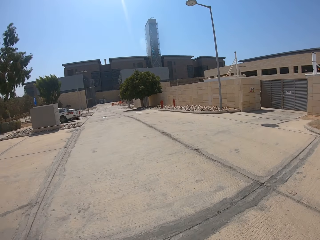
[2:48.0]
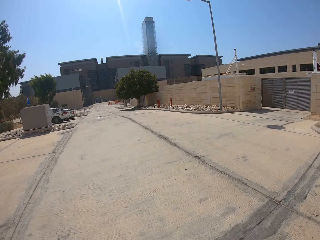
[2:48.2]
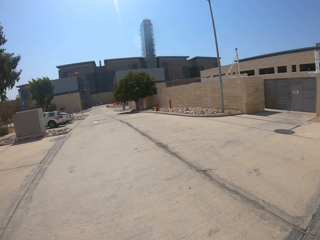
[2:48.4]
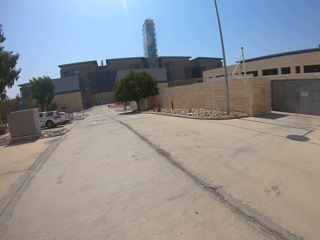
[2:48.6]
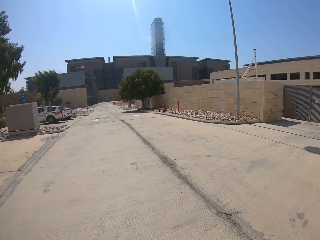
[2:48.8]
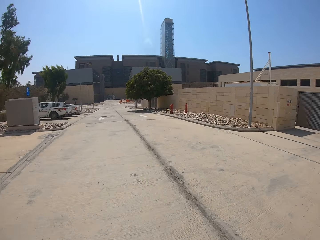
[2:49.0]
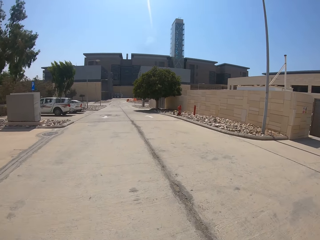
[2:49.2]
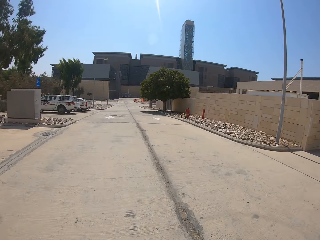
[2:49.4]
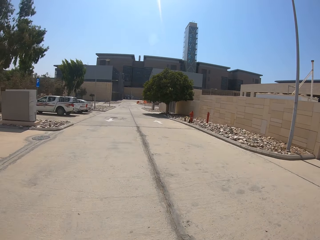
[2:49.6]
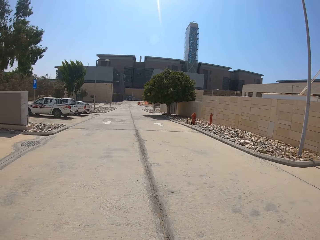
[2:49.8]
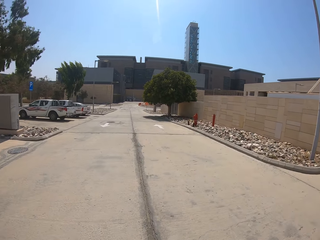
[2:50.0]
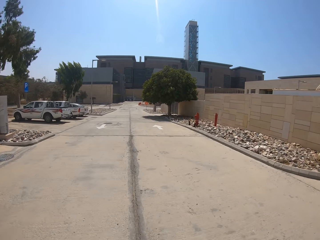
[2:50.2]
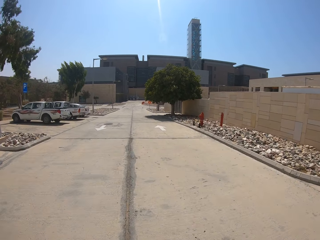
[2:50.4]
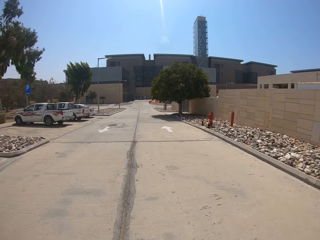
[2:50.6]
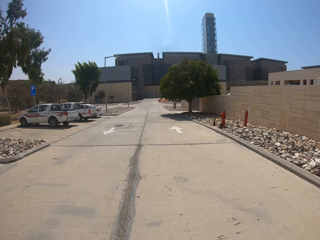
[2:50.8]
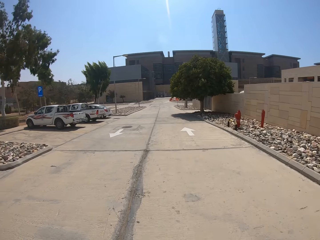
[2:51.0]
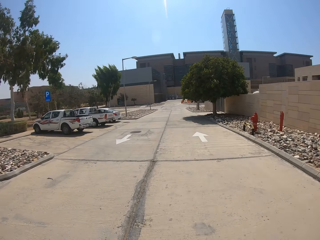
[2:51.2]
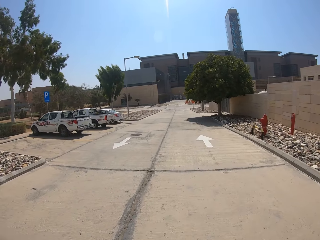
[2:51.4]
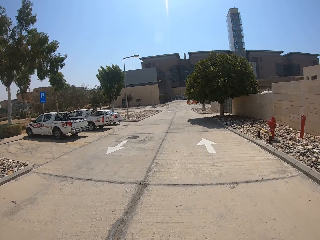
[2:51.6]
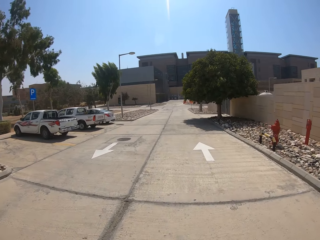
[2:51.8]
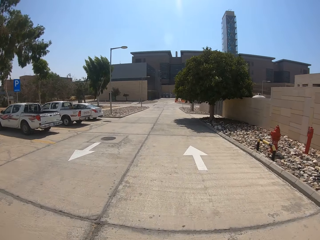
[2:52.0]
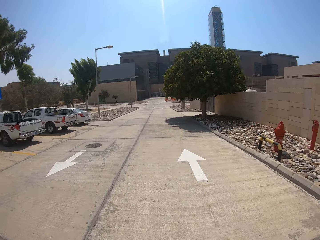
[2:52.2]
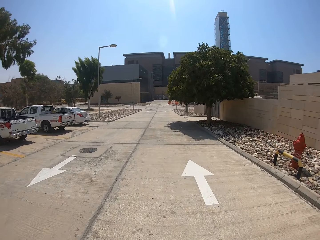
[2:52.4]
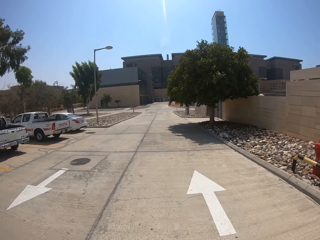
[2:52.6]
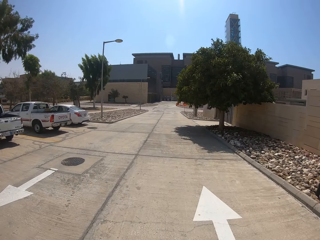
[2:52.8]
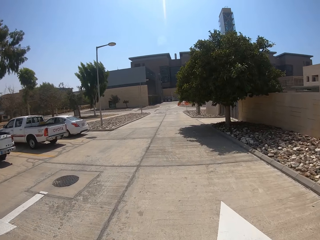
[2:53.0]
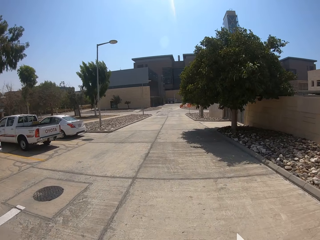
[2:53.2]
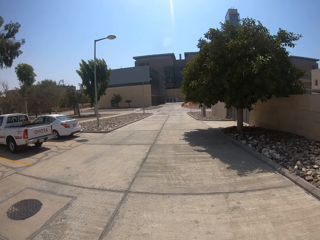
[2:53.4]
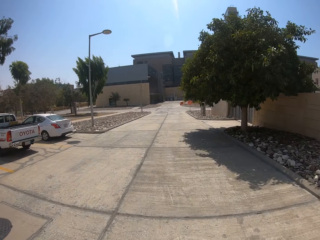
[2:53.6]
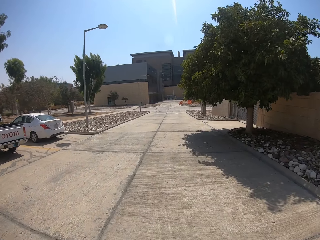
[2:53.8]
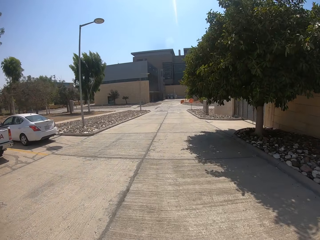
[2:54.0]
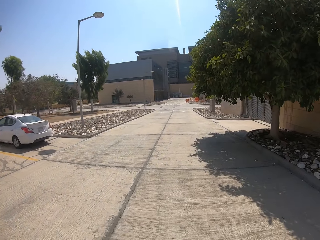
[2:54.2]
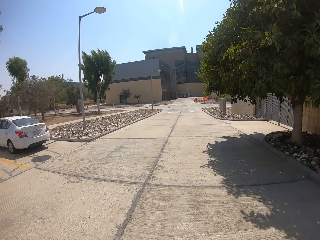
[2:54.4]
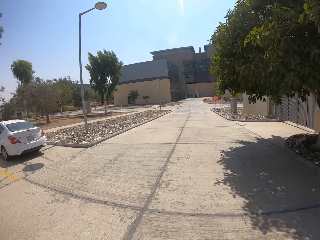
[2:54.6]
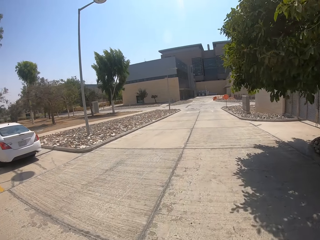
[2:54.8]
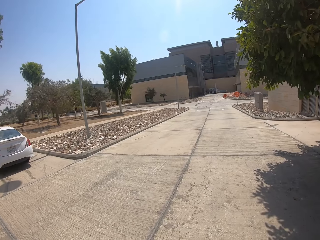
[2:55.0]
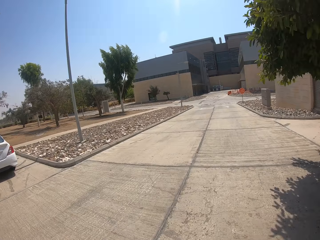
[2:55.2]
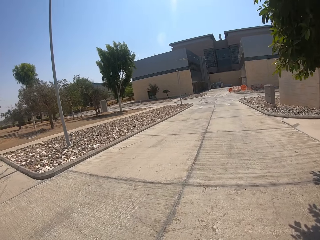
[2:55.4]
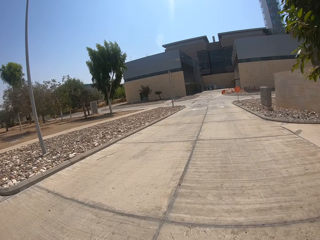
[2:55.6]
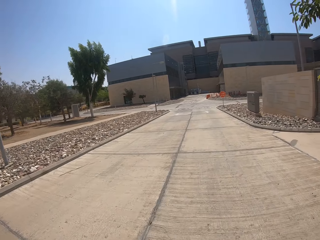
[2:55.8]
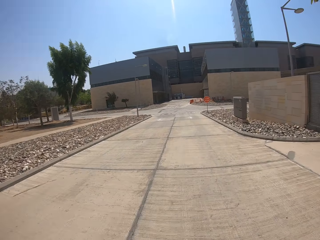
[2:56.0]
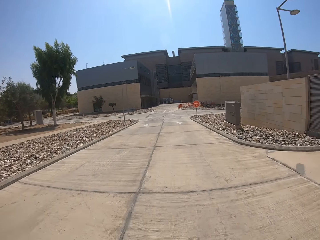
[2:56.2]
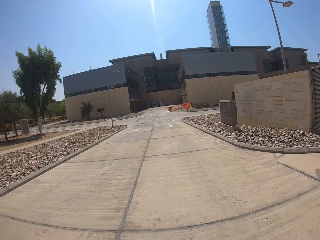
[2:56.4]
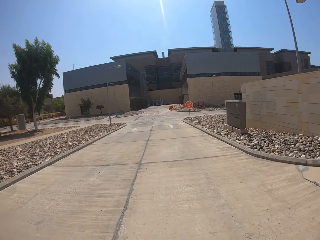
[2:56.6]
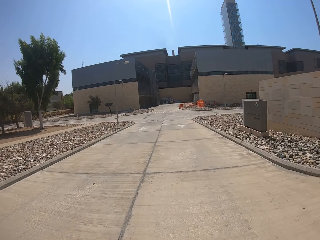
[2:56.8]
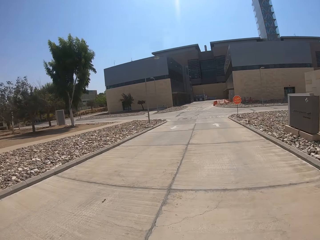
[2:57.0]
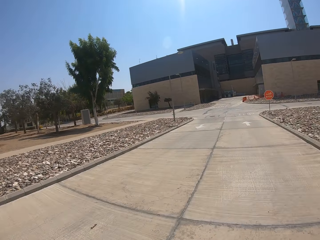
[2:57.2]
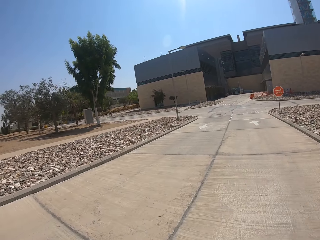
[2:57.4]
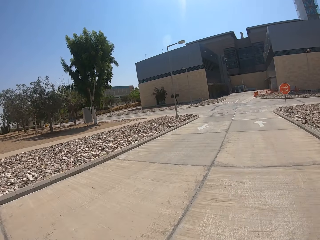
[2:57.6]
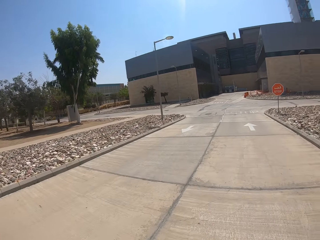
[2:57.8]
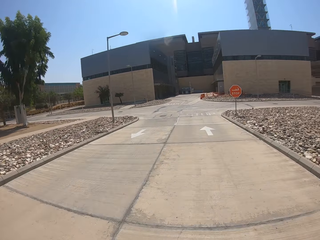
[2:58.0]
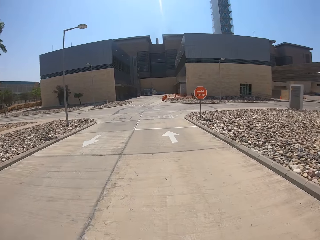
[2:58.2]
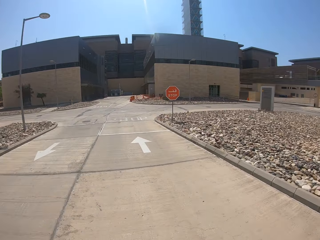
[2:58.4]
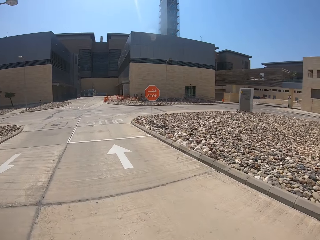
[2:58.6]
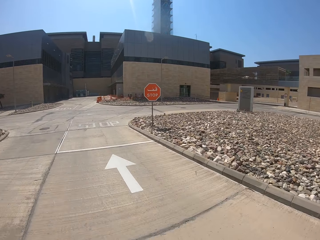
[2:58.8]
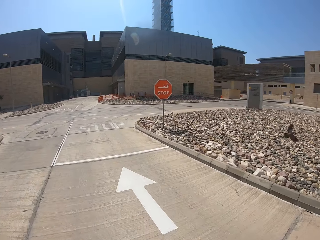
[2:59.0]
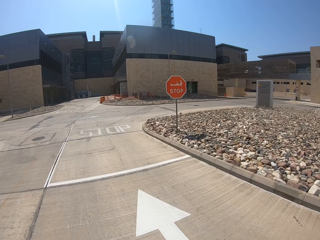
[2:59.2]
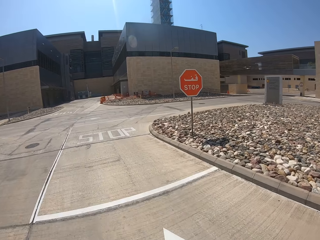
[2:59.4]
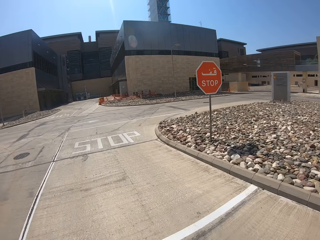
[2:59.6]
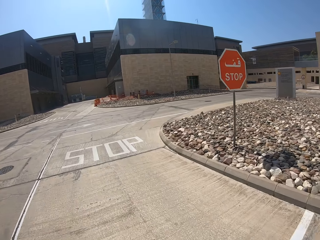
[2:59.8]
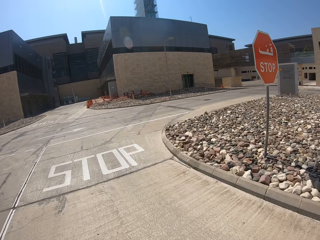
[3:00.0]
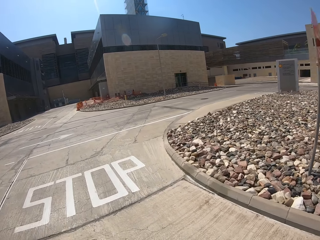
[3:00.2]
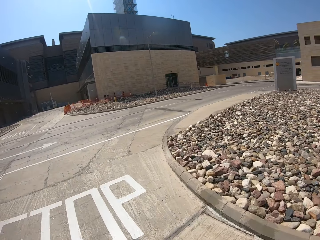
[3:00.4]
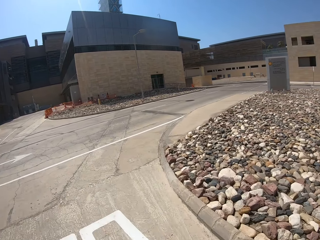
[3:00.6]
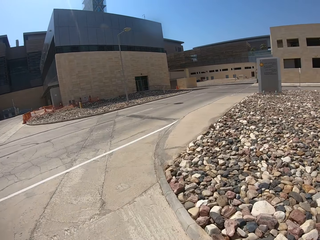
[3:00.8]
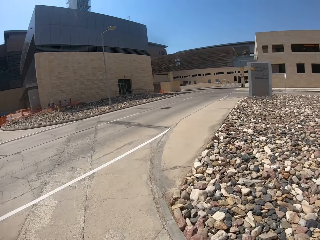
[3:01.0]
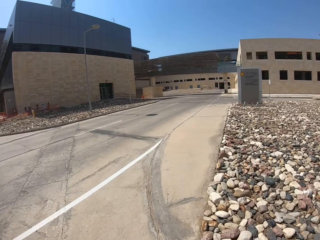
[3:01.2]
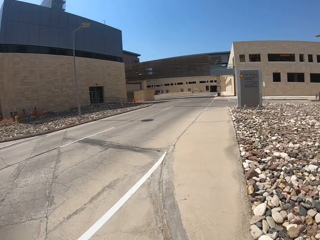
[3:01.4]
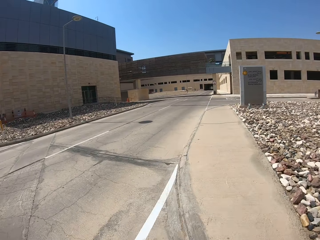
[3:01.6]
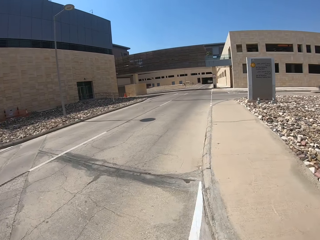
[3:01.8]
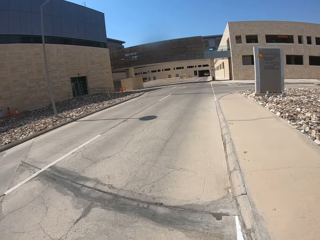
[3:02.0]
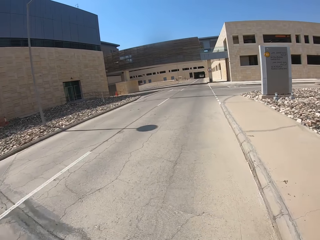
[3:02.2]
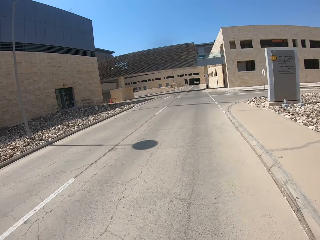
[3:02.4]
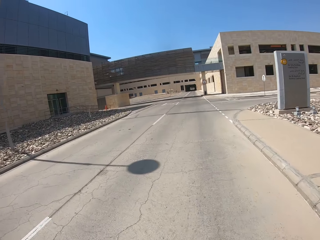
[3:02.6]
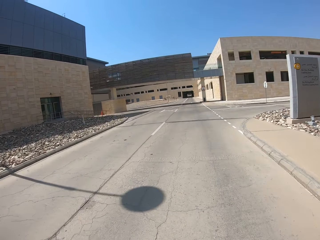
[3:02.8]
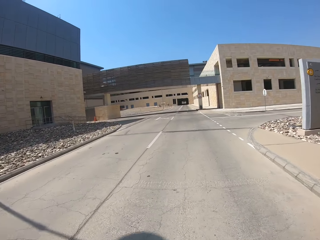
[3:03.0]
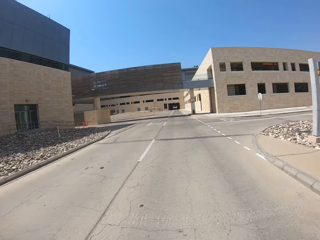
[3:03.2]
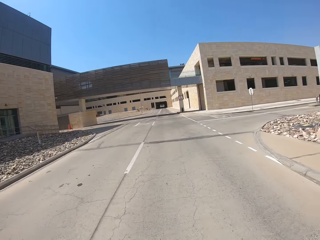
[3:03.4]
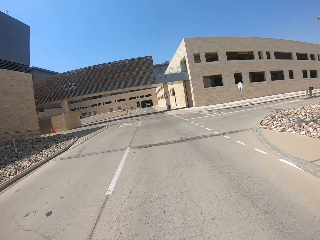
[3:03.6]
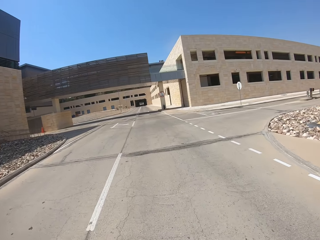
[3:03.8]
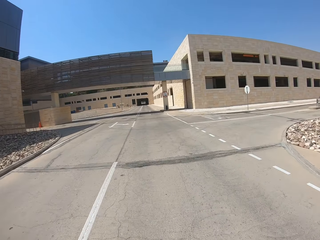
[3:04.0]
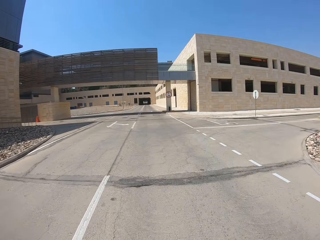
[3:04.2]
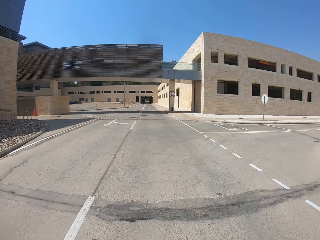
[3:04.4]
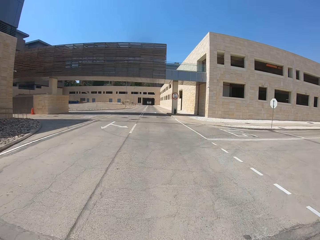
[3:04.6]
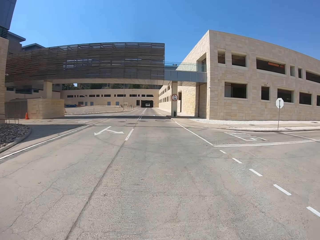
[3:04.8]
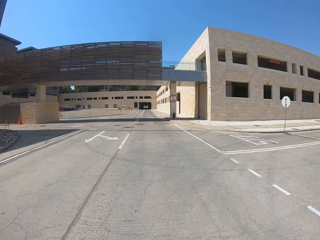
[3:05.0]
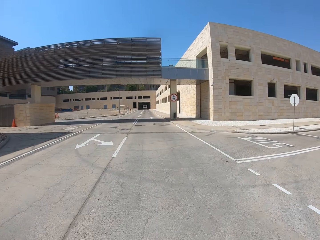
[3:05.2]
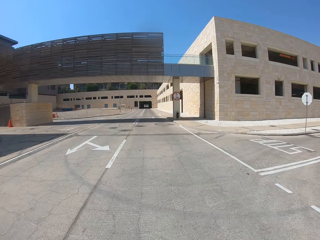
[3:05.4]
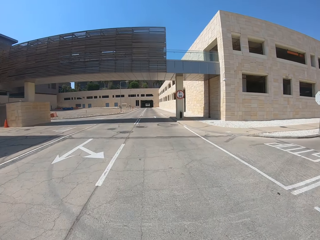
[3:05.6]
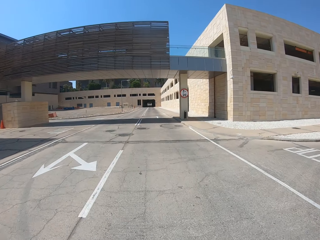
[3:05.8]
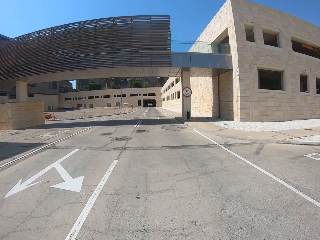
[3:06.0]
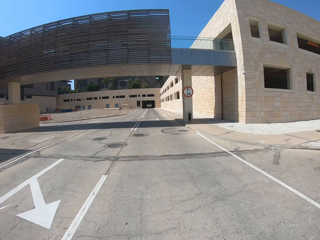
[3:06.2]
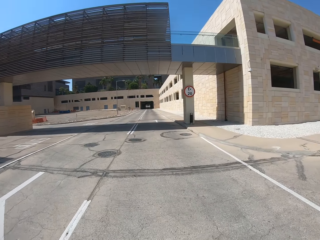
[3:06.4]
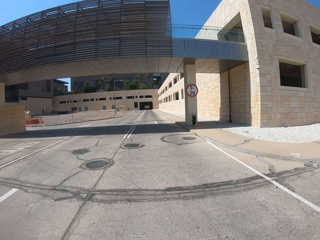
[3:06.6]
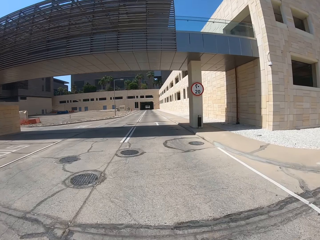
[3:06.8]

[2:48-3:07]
The camera wearer turns right.
